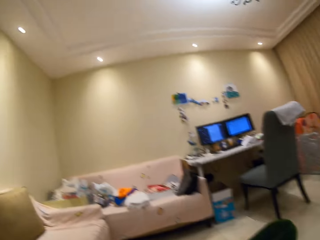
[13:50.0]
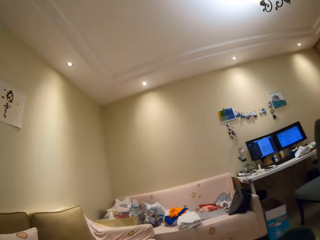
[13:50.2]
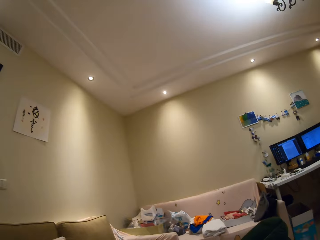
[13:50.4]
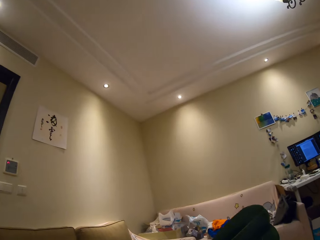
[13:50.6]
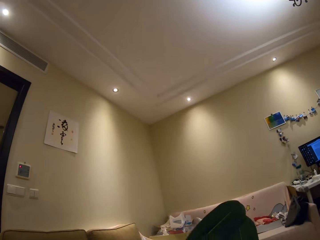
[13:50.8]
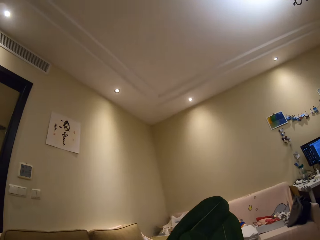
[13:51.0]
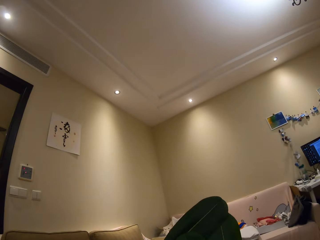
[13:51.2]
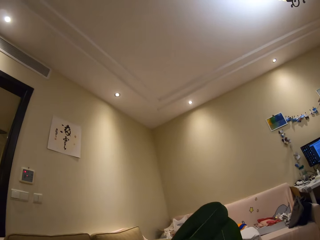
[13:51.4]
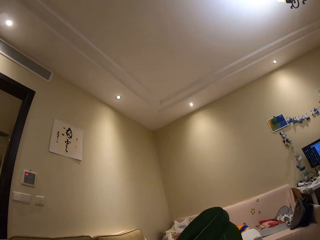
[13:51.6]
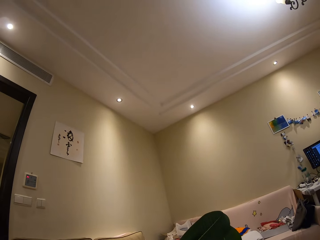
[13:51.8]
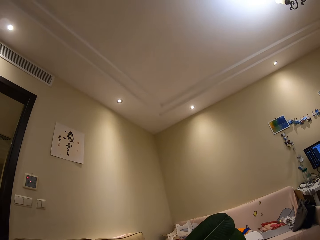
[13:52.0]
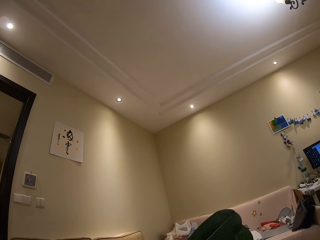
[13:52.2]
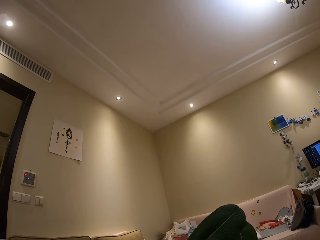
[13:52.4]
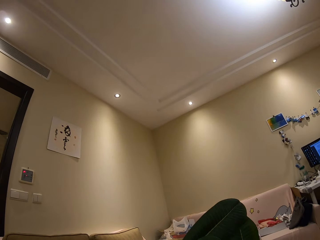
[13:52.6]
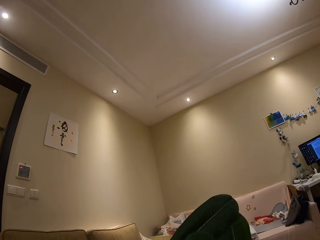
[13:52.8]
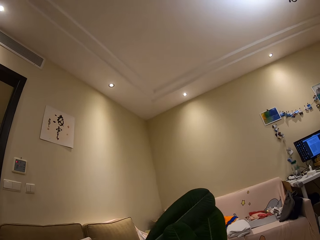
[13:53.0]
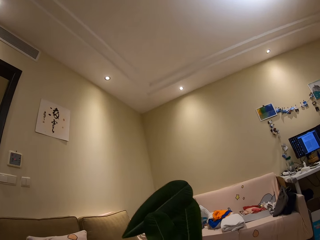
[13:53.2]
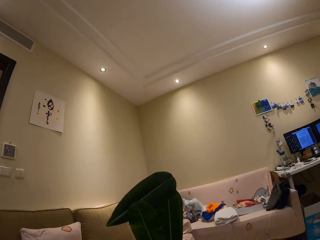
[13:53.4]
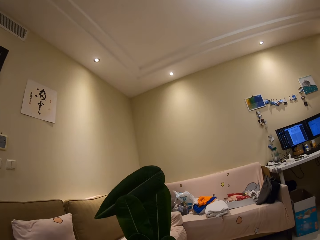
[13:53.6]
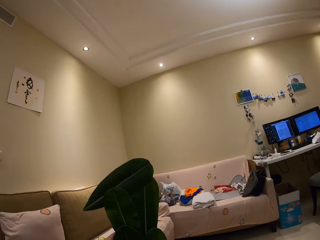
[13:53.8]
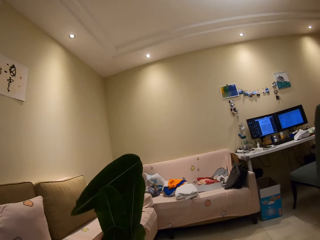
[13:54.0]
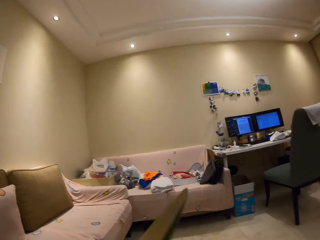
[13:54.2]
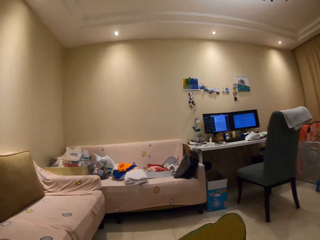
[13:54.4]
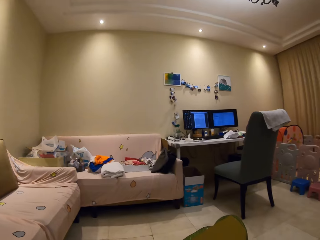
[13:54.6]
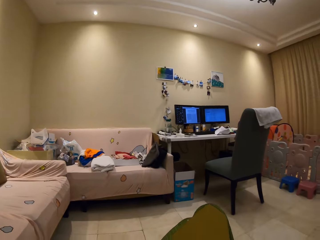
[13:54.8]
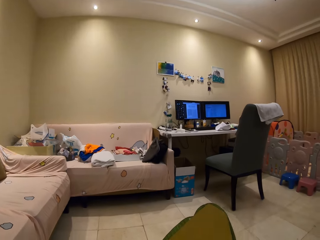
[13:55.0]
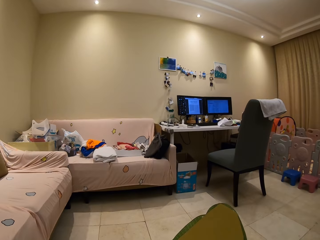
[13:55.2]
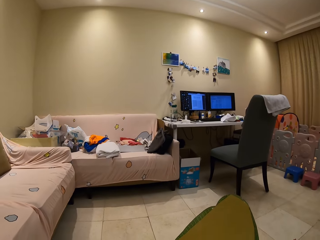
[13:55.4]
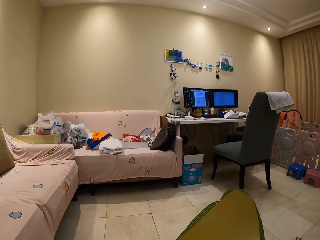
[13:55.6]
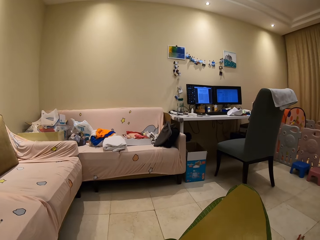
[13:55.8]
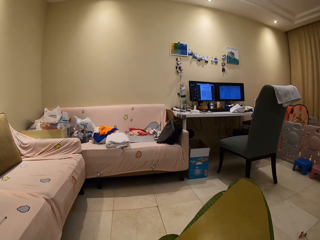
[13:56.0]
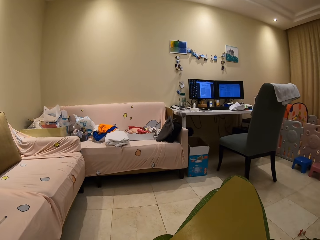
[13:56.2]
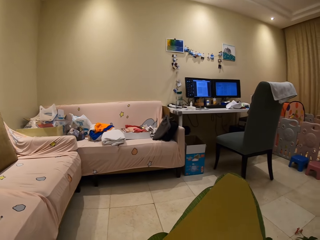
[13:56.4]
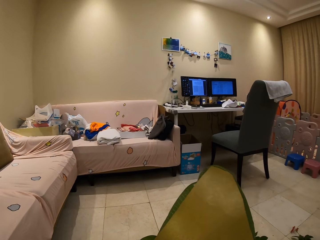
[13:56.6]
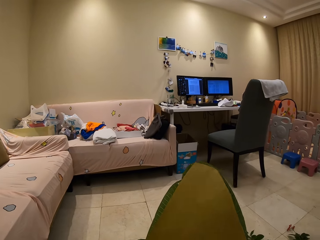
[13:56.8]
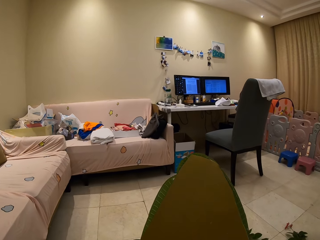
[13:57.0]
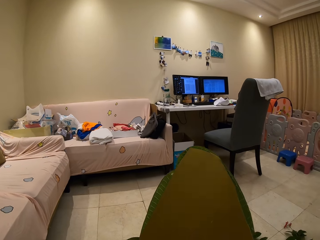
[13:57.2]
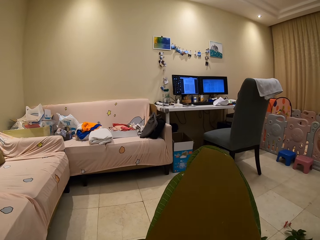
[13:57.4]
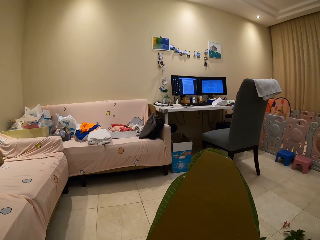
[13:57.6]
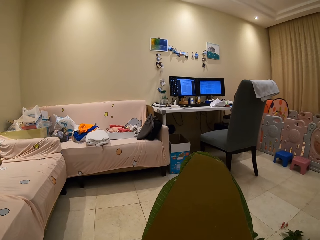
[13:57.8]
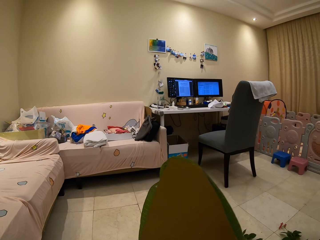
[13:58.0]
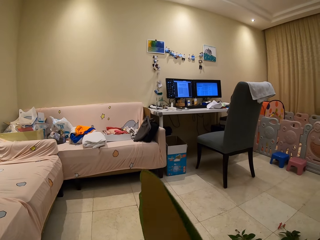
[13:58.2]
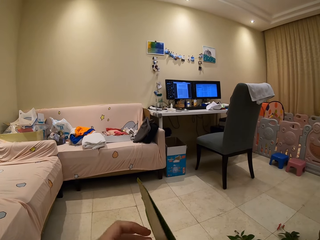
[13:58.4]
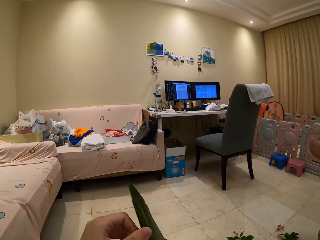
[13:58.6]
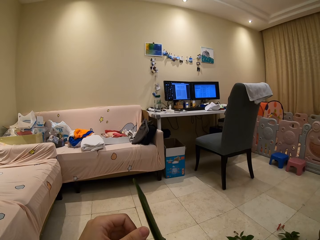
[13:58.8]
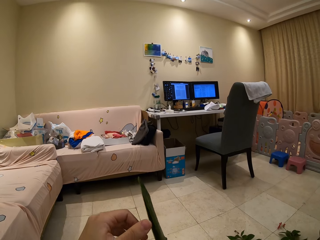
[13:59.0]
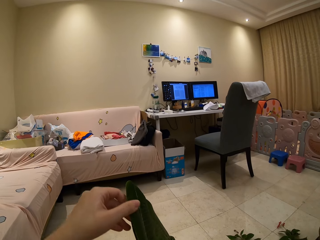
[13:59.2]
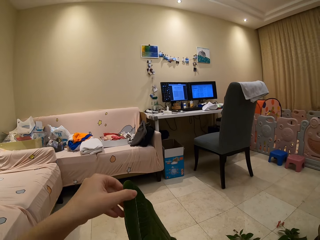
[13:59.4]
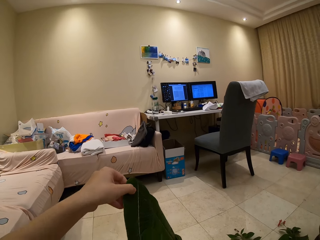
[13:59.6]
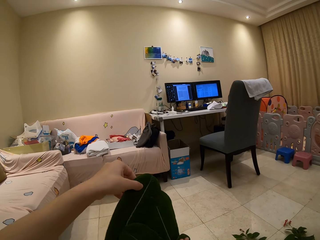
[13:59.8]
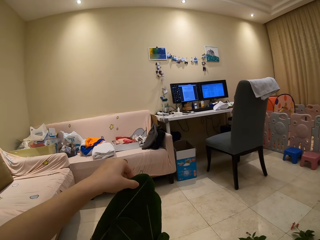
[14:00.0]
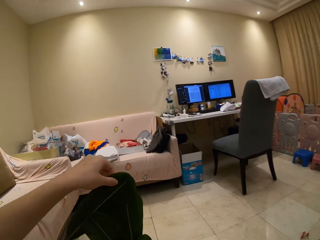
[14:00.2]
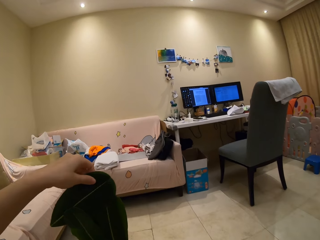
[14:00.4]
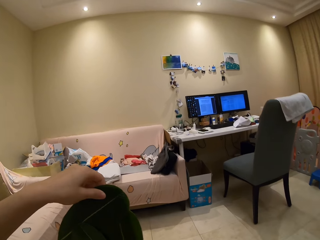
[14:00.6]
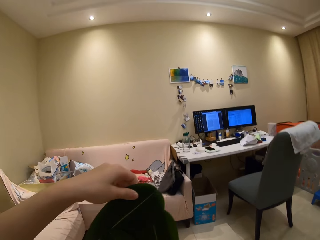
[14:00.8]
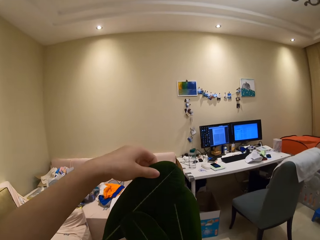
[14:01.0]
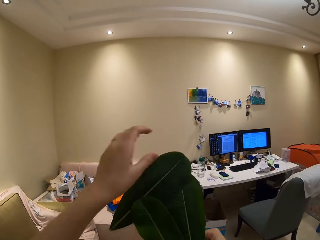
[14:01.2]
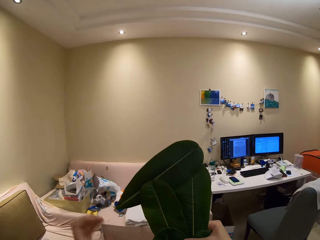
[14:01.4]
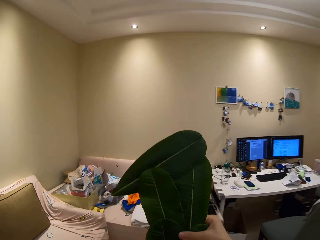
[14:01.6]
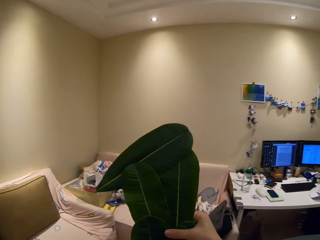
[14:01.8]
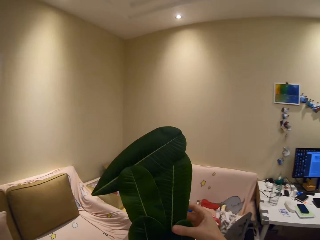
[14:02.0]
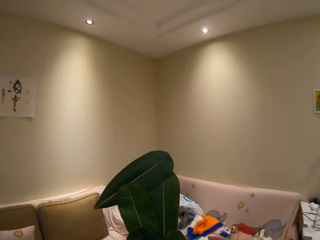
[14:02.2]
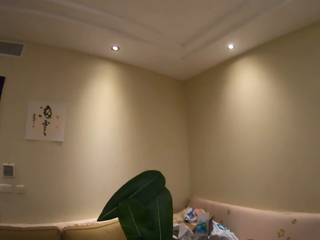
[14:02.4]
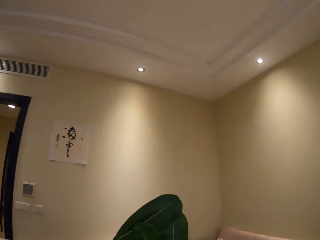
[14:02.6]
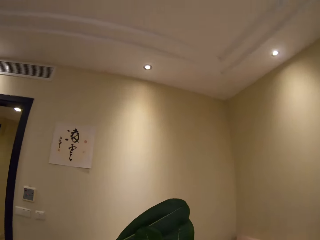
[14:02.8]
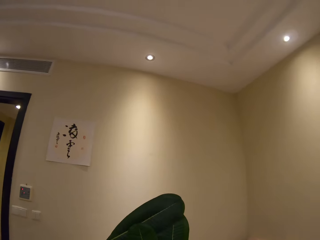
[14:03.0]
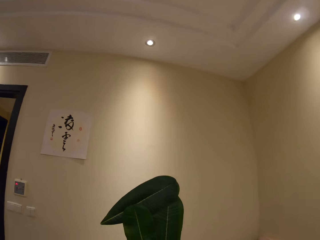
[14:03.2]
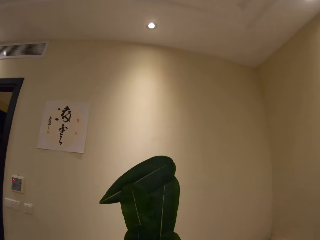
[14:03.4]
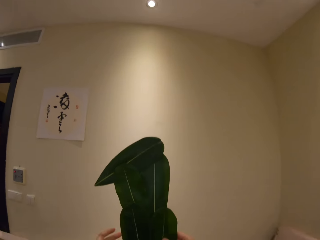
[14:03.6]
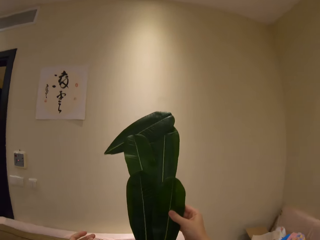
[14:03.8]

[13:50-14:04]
The camera wearer looks around. They look at the leaves decoration or bunch, turn the leaves decoration around, and touch the leaves decoration. They walk. They showcase the bunch. They lift the leaves decoration.

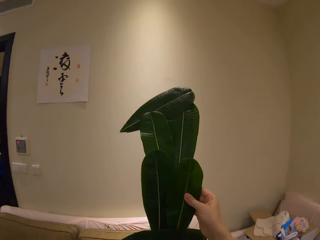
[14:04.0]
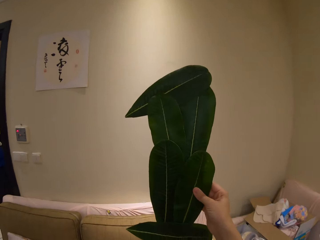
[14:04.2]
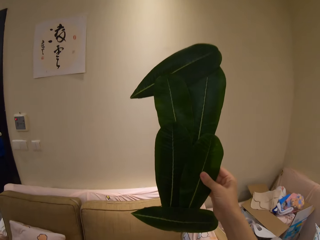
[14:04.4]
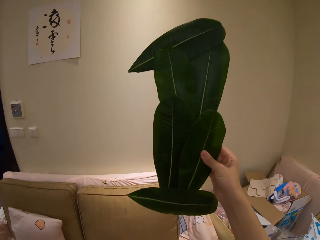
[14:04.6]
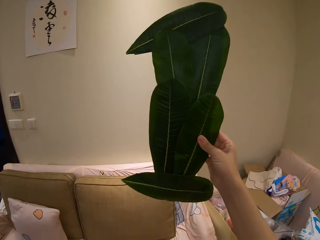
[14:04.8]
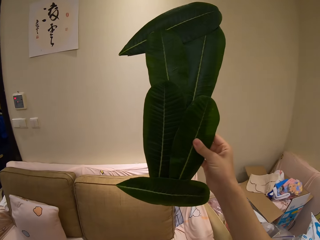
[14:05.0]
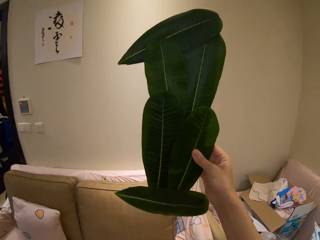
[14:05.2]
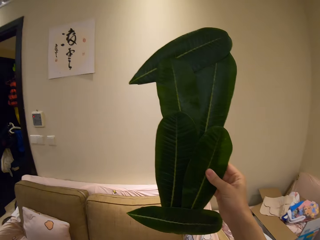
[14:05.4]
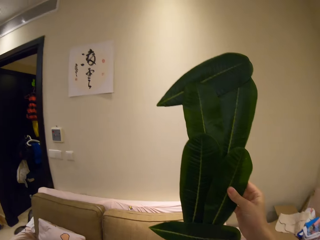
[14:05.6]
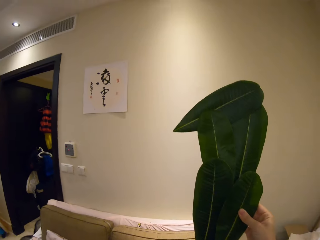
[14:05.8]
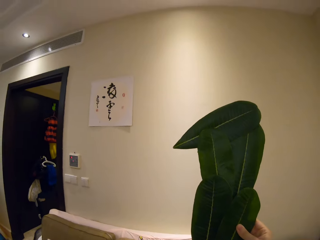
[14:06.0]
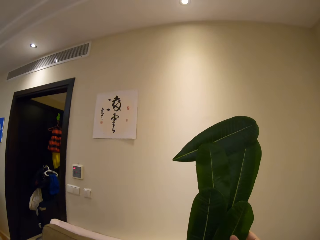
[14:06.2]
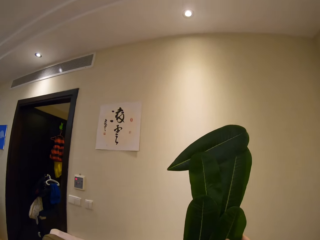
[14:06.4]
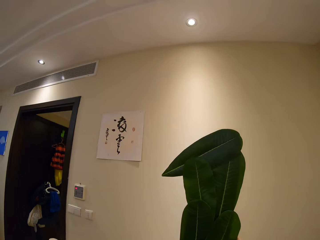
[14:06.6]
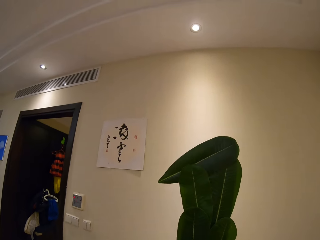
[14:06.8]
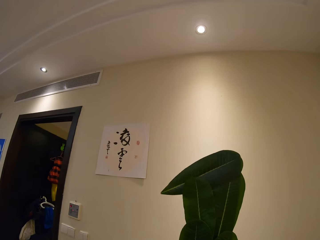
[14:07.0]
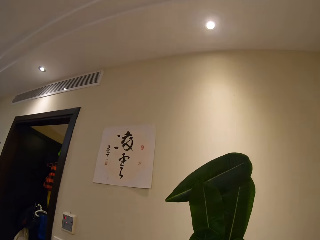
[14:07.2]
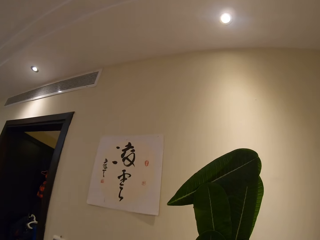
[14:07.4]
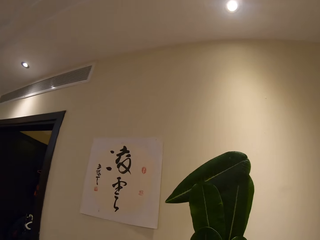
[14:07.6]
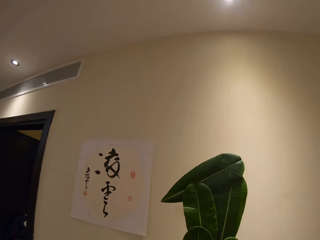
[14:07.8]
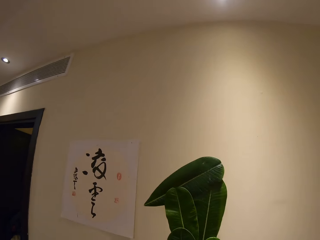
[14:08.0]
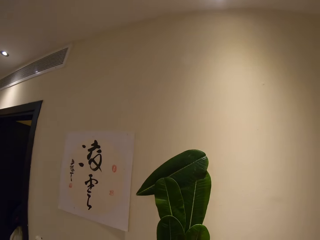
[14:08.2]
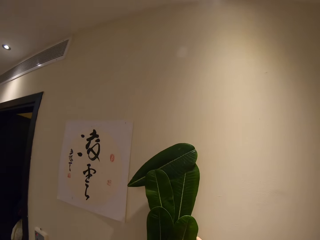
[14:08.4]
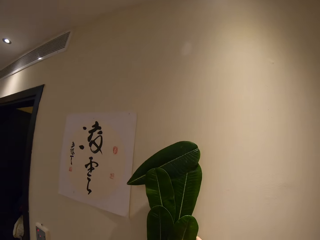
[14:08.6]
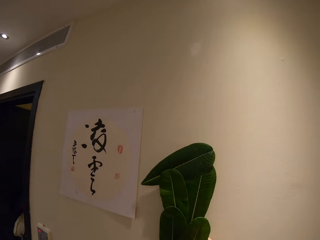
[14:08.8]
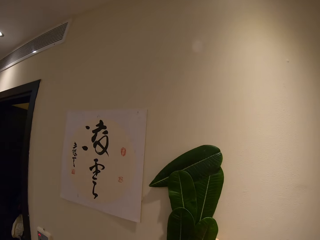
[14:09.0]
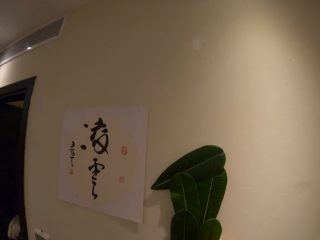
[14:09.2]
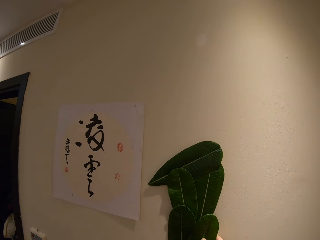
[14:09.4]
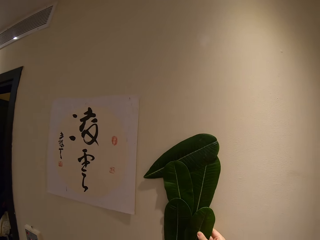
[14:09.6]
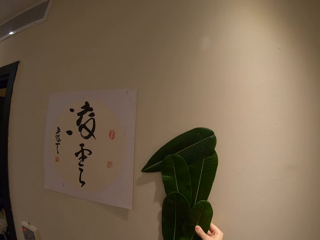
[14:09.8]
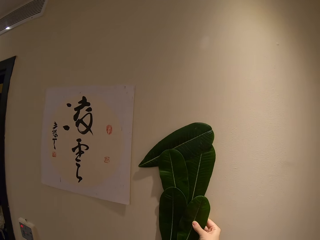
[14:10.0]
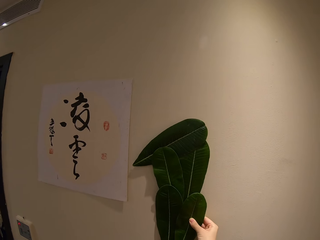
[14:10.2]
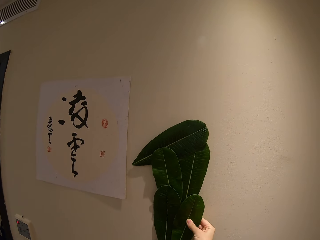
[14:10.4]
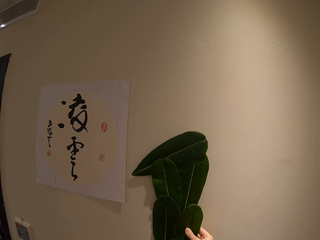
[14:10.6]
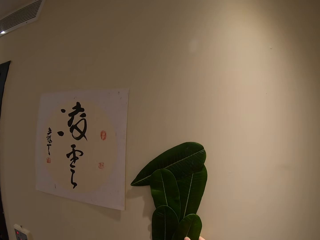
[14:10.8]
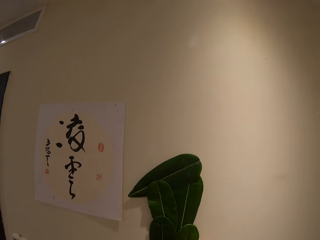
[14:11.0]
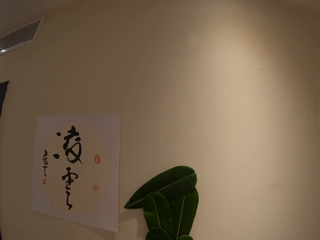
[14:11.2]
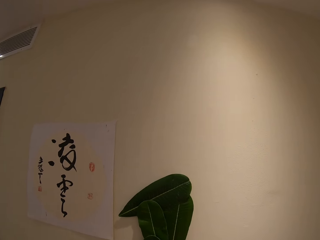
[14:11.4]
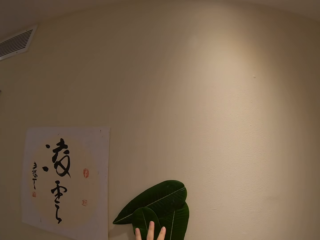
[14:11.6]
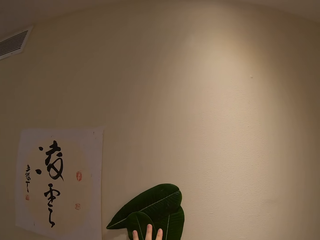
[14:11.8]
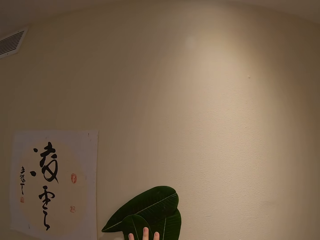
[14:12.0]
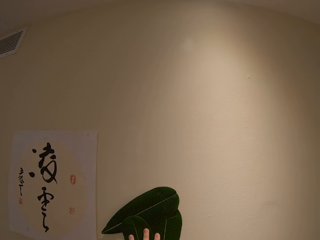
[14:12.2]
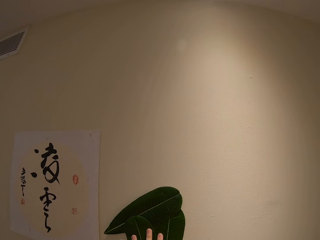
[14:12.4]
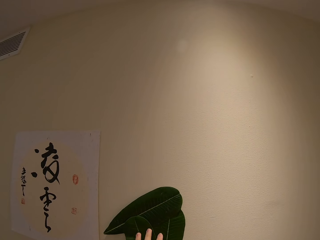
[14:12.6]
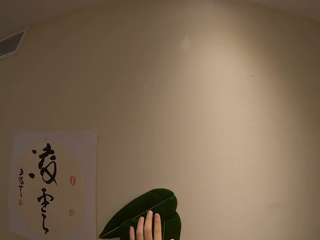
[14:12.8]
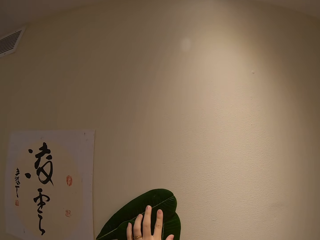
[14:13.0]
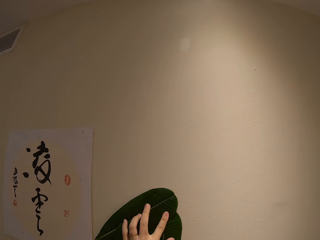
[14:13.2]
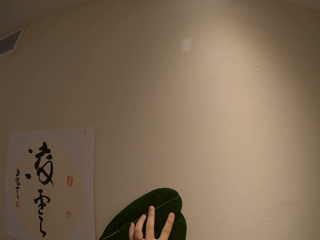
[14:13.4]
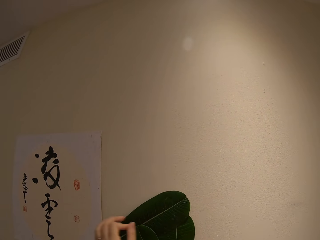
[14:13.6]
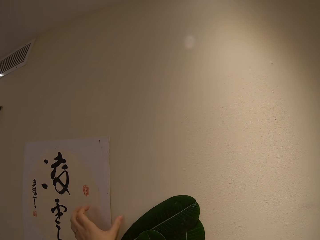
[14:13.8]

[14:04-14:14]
The camera wearer looks at the leaves decoration. They walk. They place the leaves decoration on the wall. They look at the leaves decoration. They press the leaves decoration on the wall.
